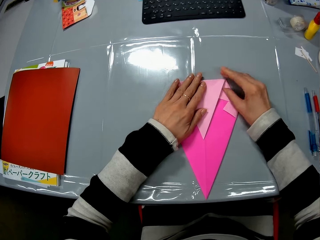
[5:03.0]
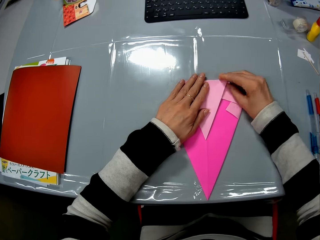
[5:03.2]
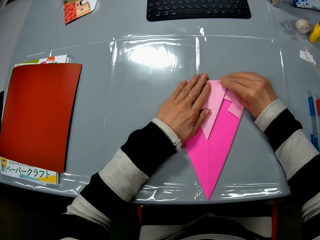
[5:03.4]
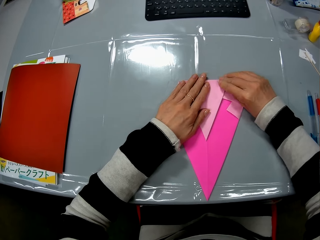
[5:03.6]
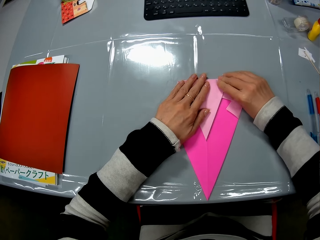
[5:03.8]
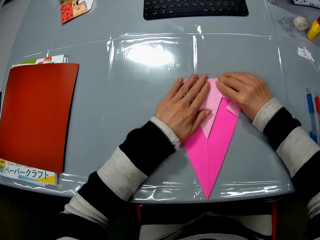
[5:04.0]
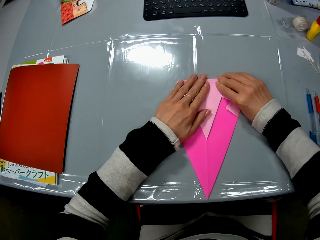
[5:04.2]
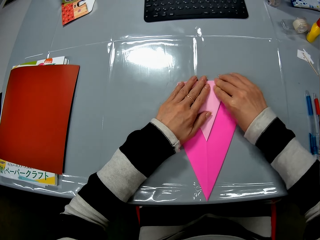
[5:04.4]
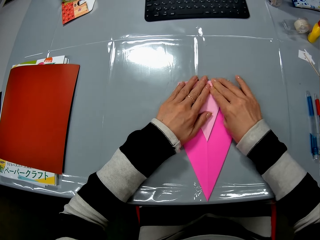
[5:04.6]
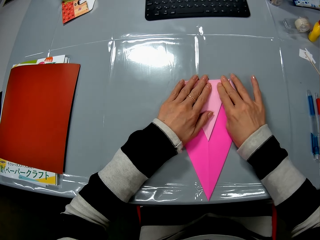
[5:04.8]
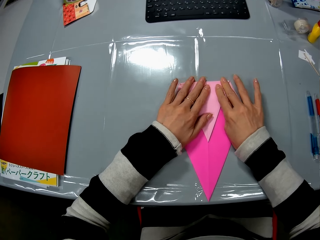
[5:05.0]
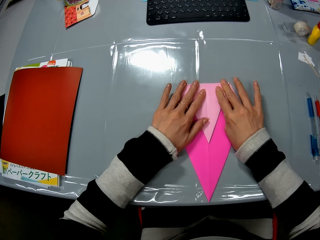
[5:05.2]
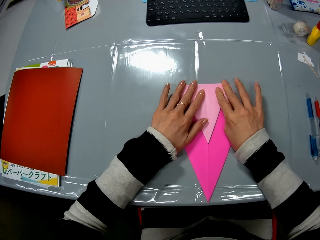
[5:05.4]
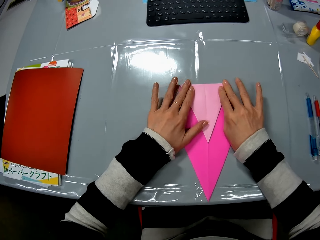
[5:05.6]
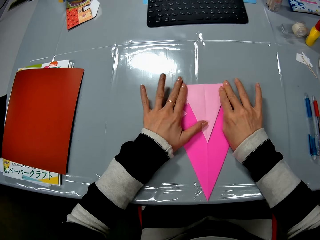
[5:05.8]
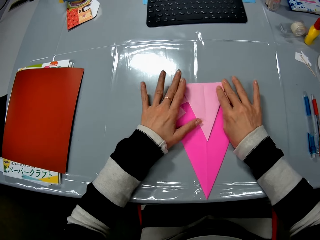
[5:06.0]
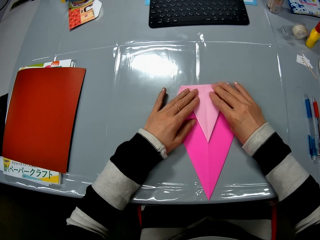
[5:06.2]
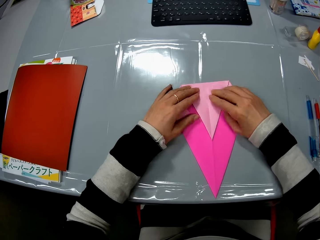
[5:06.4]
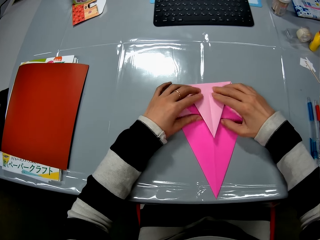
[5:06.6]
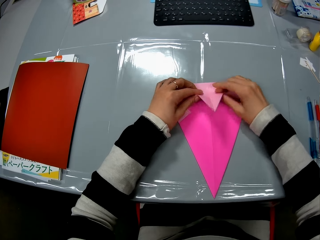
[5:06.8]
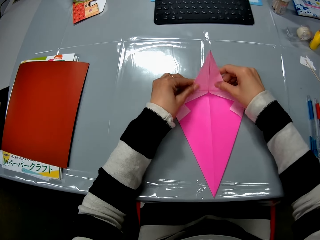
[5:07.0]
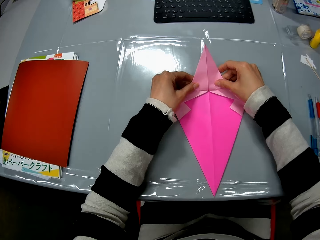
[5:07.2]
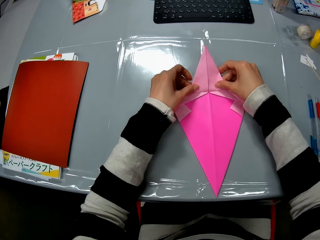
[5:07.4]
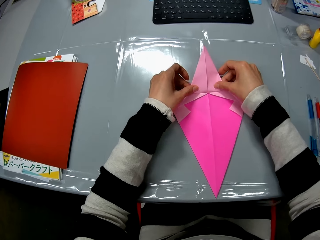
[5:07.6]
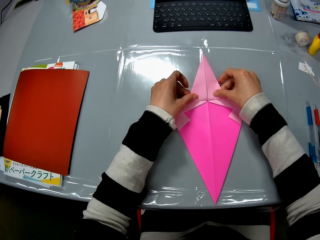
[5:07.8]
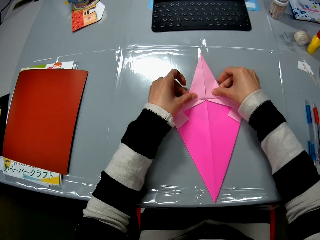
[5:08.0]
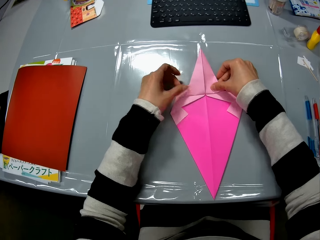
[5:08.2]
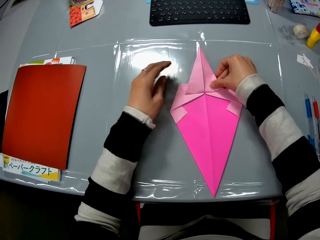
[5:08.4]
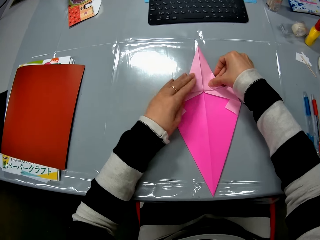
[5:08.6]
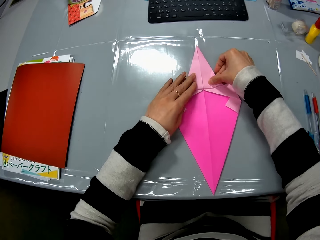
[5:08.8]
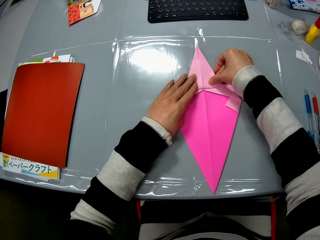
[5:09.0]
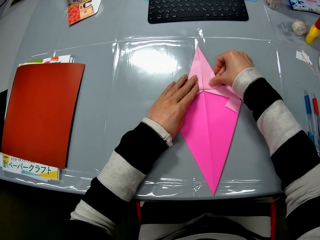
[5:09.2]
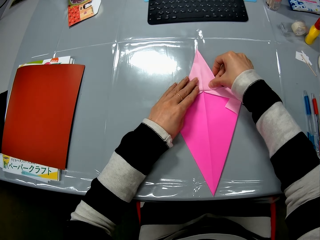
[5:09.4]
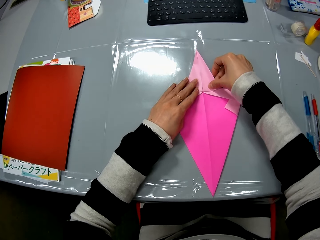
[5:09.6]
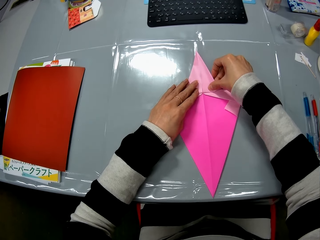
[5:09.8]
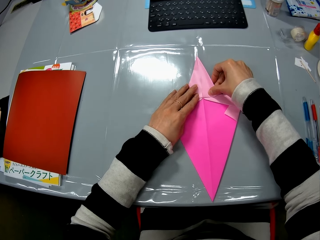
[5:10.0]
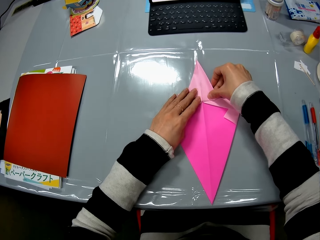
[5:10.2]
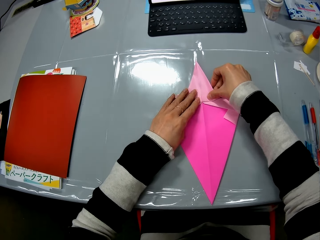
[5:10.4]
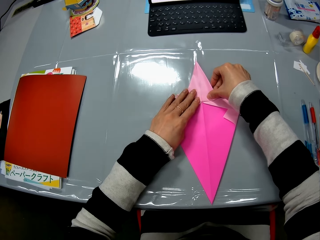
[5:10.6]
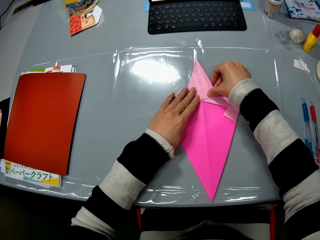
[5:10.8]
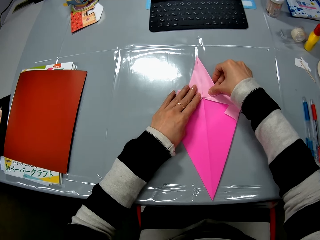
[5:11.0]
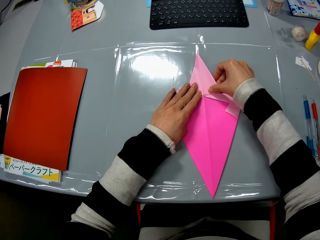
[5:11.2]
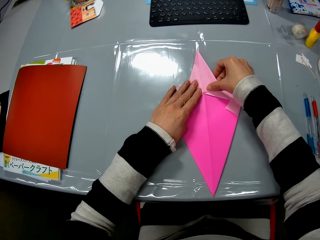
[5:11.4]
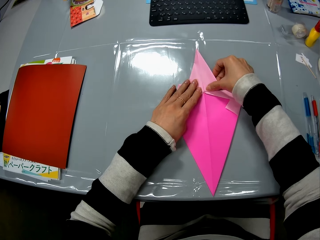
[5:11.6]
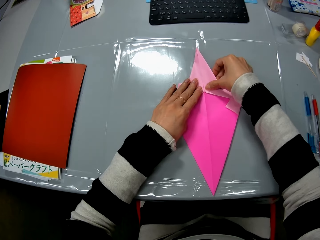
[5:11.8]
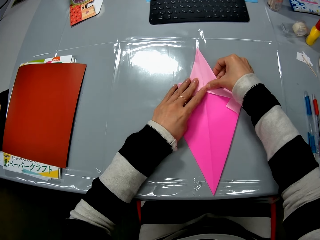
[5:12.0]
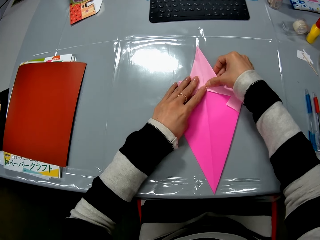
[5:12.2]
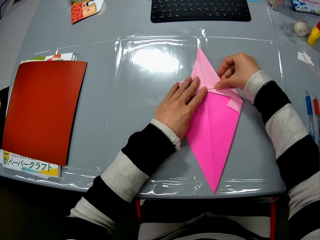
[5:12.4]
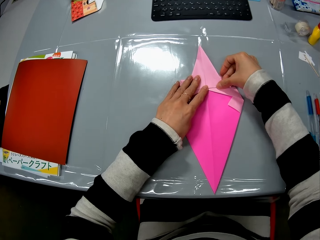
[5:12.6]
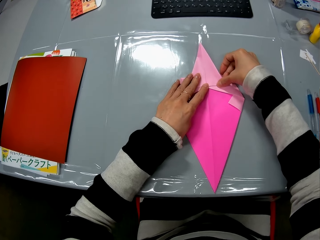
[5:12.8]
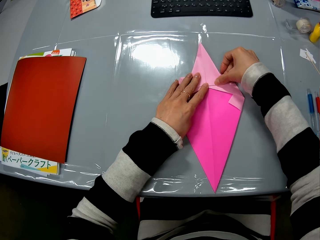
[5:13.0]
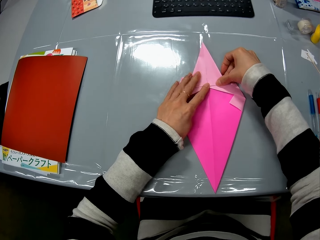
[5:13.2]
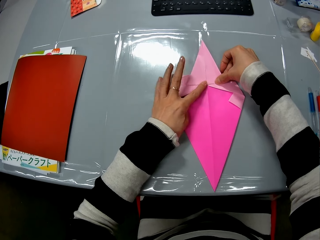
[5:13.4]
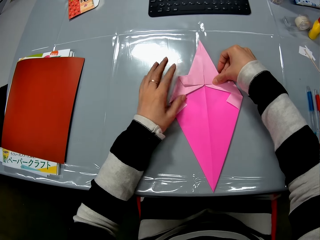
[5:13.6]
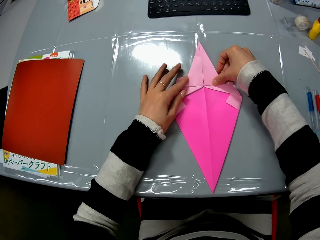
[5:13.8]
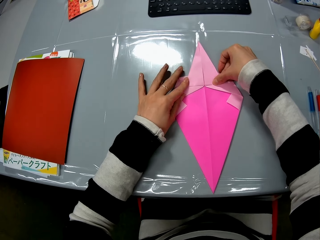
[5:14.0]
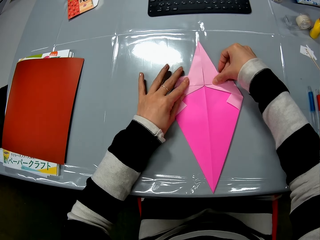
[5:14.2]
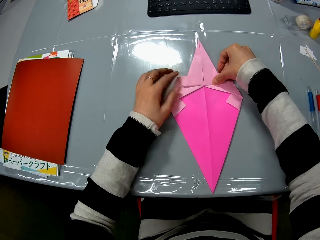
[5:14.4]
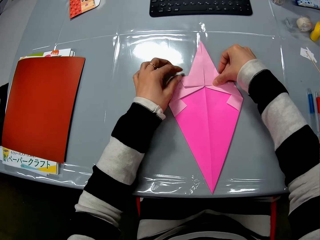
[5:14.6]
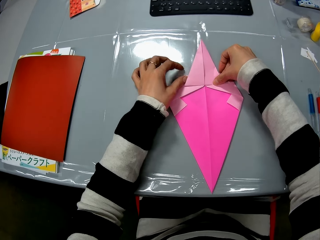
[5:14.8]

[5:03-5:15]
The camera wearer pushes a part of the origami backwards. She folds the origami. She presses on the origami with her hands.

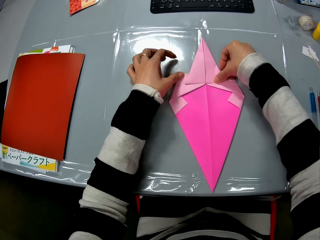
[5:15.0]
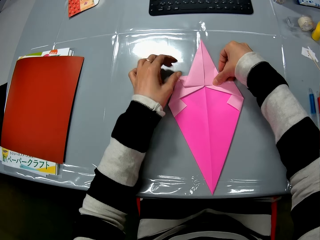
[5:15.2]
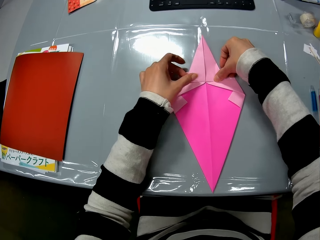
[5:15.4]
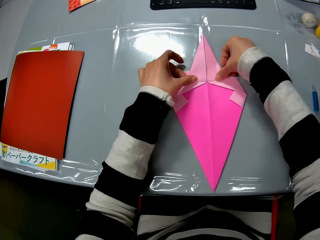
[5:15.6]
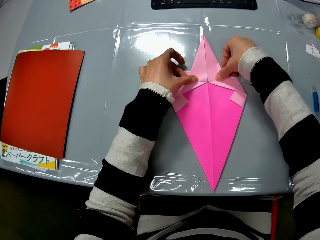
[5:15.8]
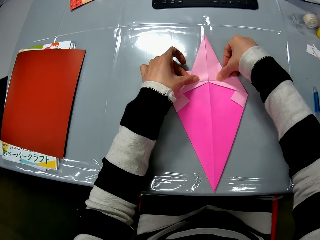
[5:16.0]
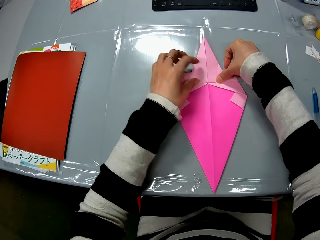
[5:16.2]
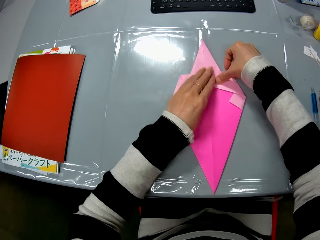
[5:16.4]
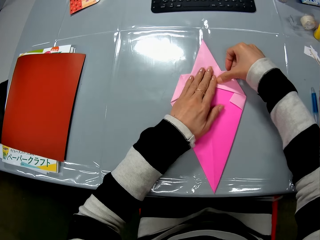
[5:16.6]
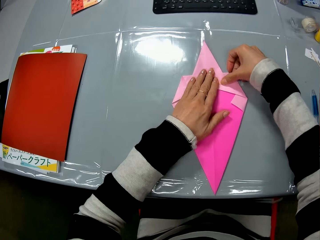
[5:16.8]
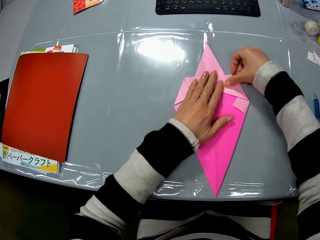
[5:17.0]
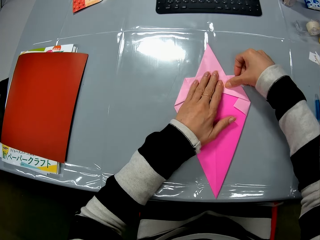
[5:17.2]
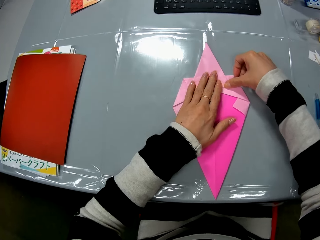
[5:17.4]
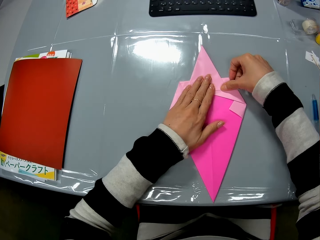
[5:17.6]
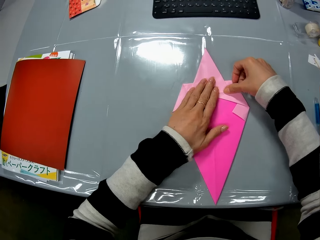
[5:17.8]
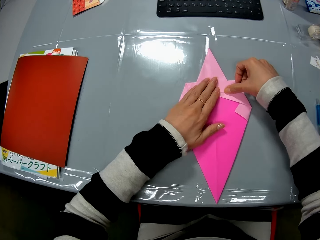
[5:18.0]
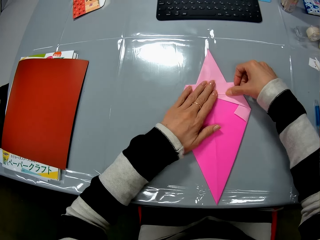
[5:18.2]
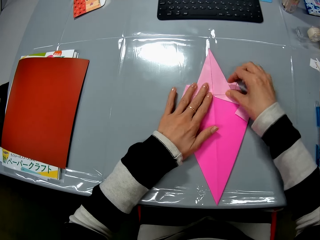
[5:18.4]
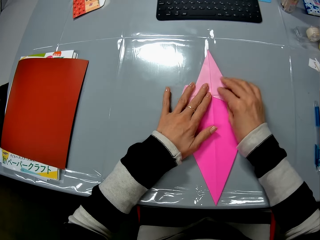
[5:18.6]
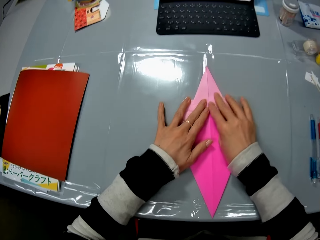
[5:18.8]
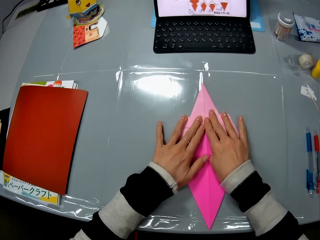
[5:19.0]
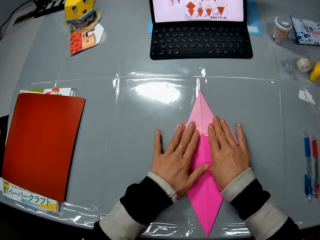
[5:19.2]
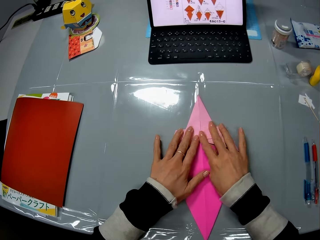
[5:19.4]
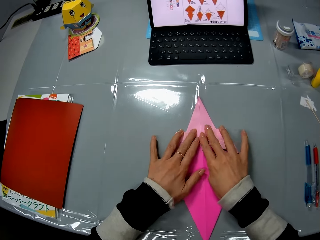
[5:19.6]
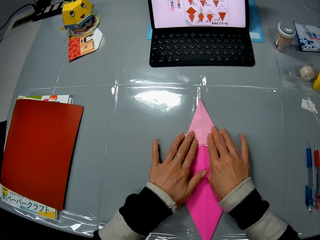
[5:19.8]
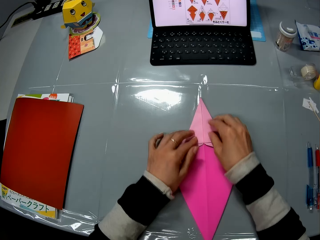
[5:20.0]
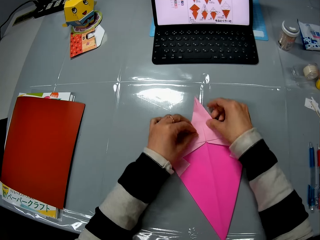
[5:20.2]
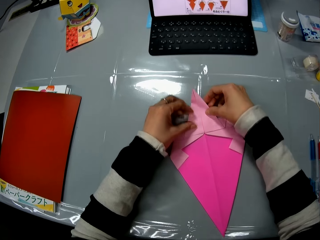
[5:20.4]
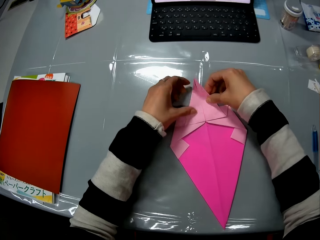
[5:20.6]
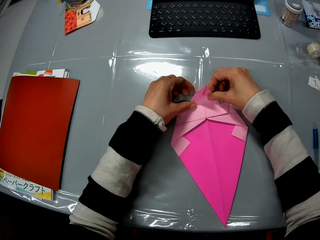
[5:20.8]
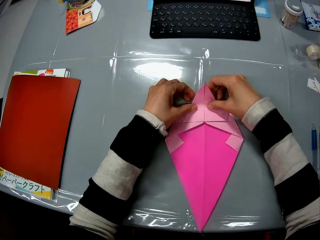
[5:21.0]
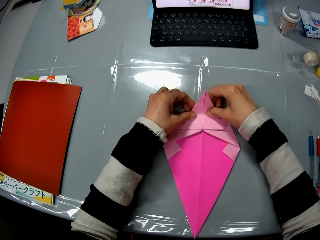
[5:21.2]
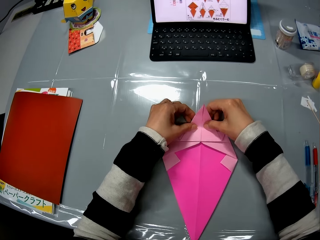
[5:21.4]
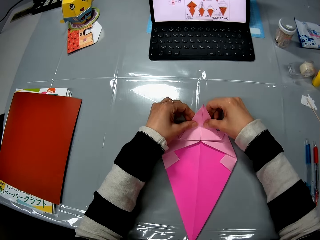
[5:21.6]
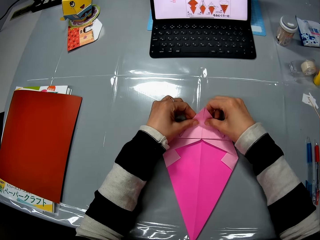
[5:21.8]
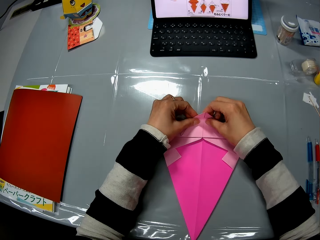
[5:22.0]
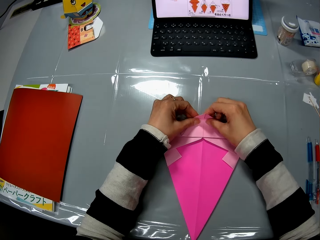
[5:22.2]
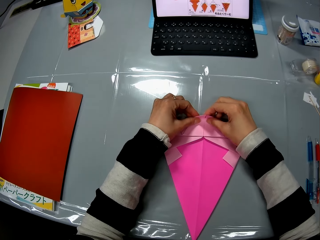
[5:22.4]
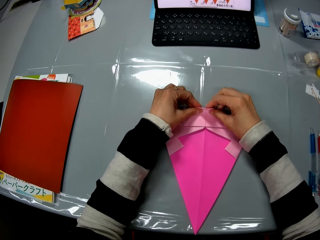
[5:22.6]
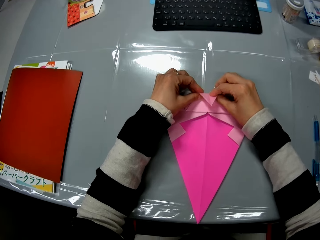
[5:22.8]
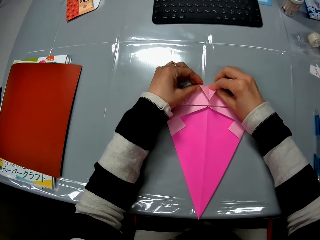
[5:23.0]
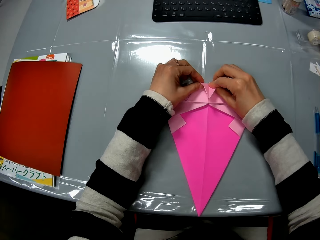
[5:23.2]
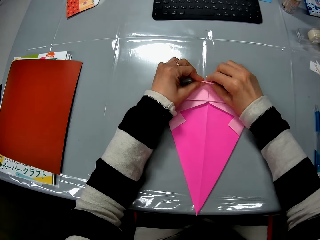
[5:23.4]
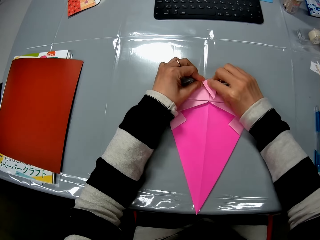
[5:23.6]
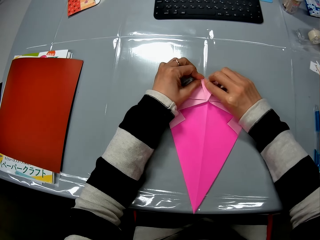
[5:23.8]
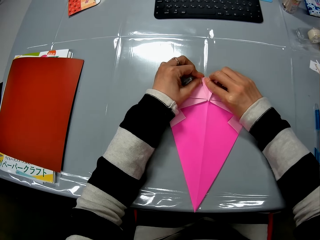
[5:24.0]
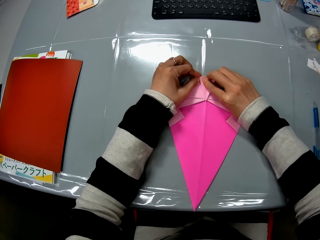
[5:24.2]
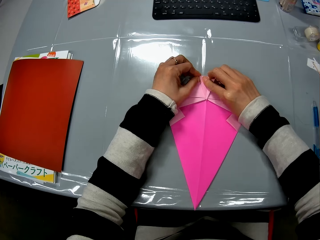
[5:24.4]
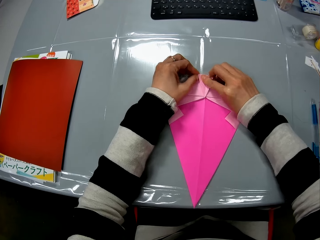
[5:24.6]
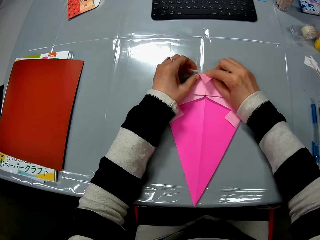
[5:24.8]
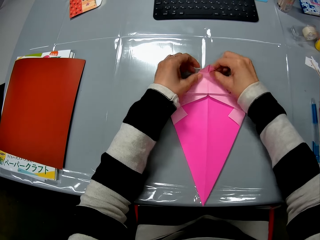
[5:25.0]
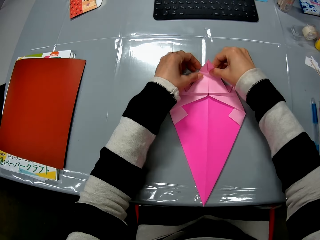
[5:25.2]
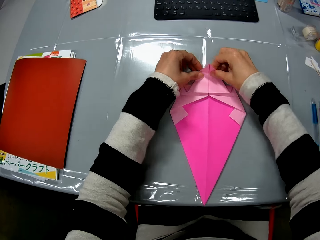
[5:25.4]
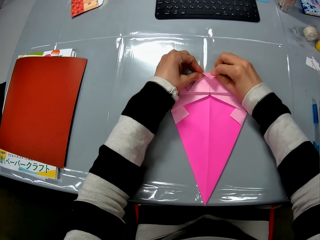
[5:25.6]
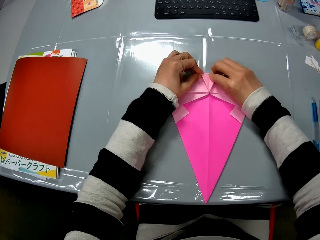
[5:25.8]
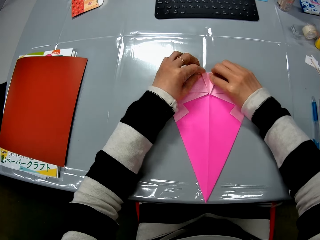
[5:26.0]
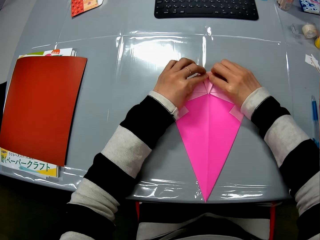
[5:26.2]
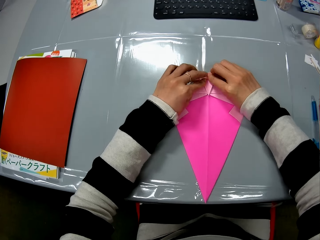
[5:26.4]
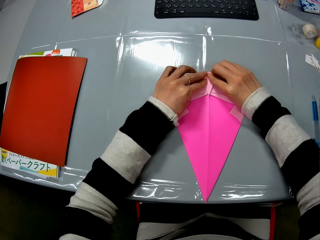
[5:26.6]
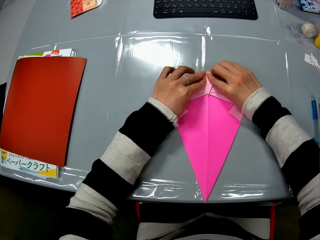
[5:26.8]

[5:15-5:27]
The camera wearer smoothens the craft on the table with both her hands. She folds the craft with both her hands.
